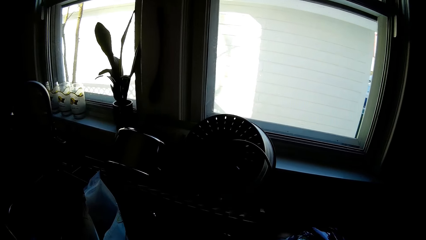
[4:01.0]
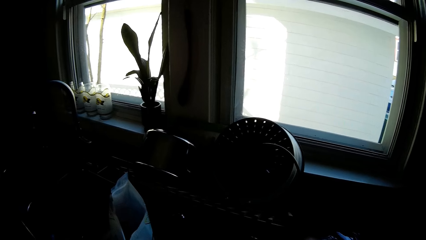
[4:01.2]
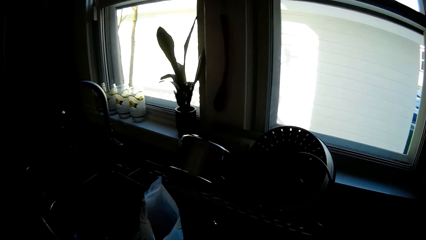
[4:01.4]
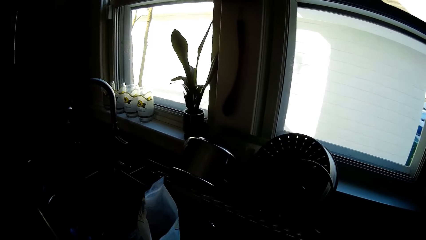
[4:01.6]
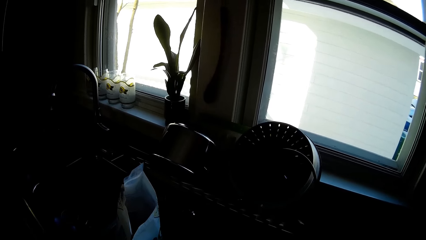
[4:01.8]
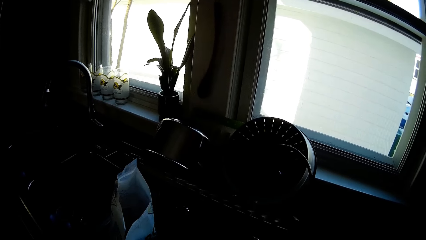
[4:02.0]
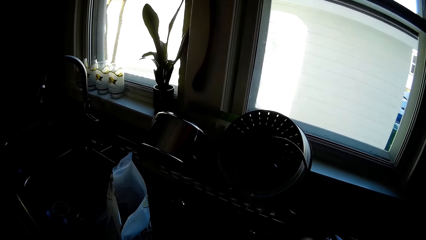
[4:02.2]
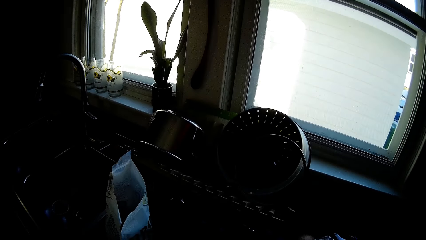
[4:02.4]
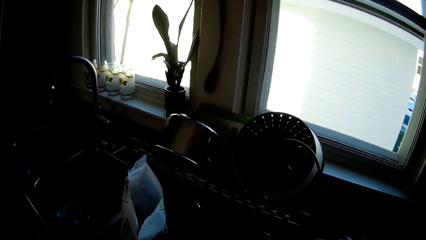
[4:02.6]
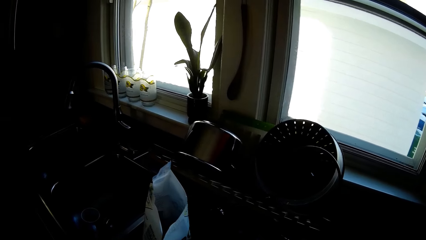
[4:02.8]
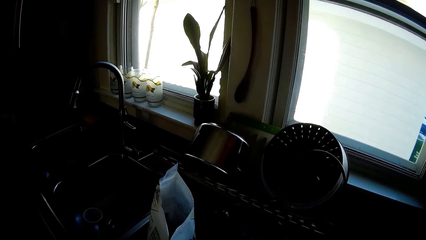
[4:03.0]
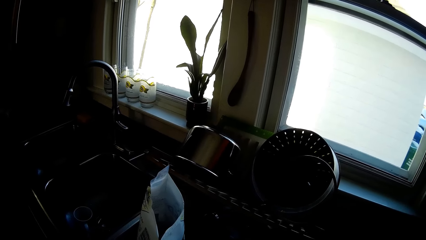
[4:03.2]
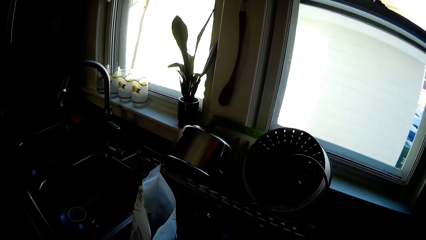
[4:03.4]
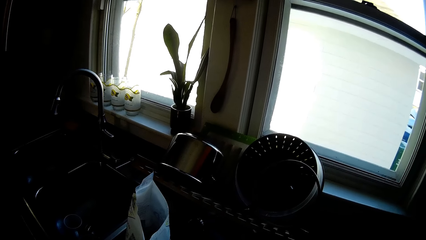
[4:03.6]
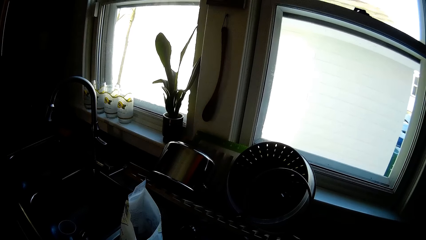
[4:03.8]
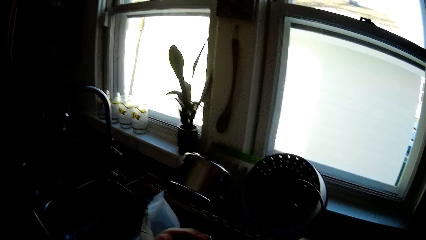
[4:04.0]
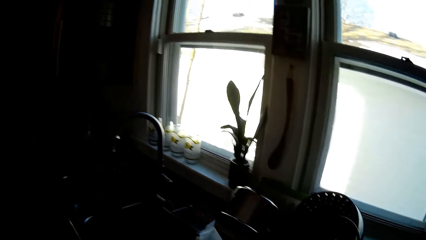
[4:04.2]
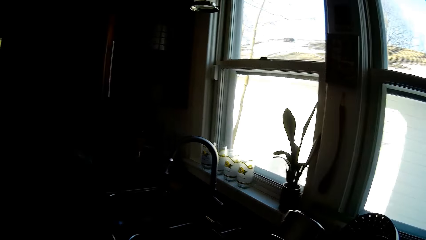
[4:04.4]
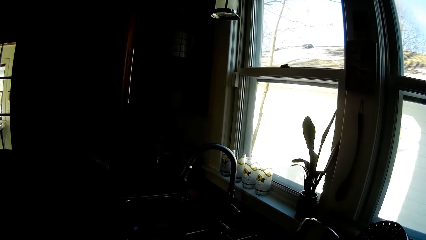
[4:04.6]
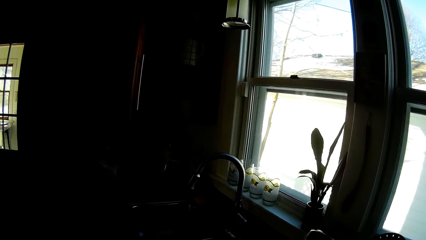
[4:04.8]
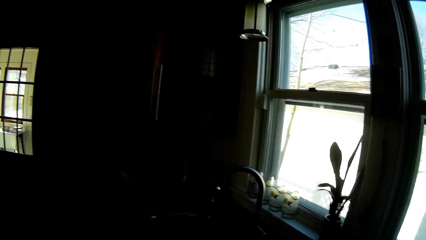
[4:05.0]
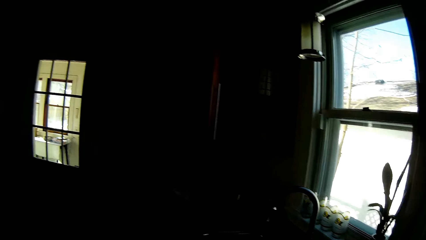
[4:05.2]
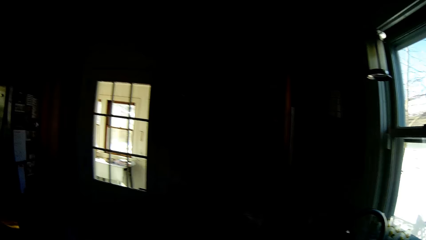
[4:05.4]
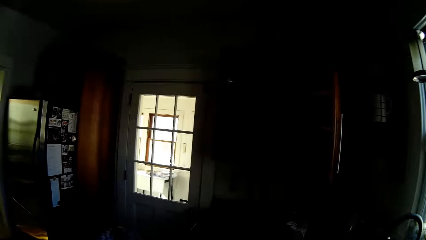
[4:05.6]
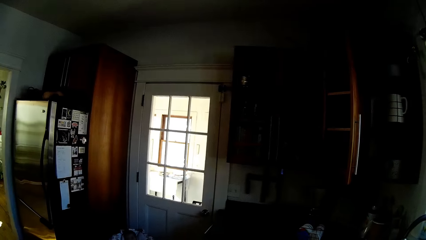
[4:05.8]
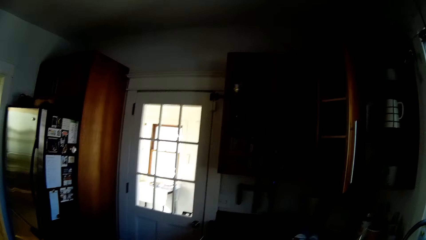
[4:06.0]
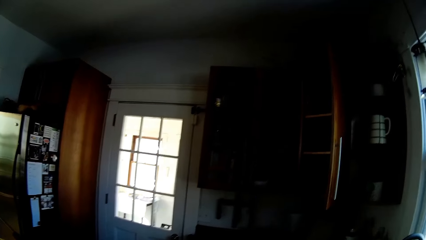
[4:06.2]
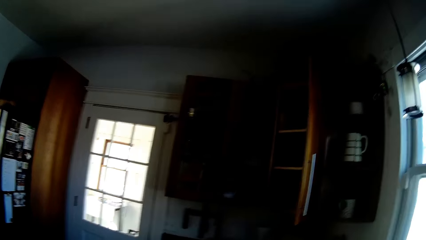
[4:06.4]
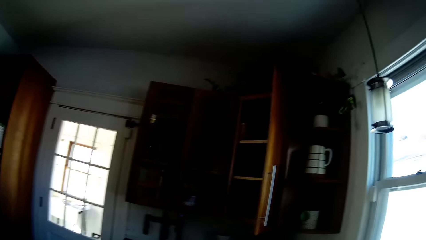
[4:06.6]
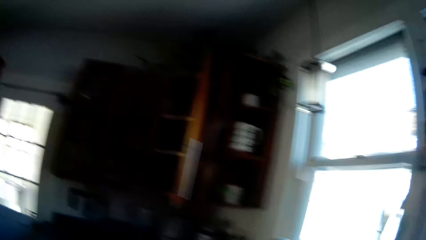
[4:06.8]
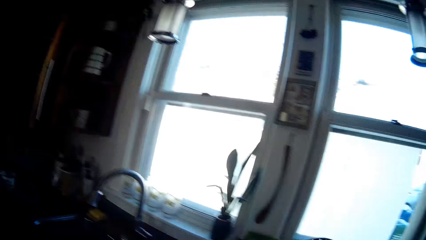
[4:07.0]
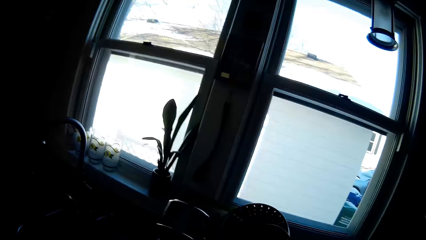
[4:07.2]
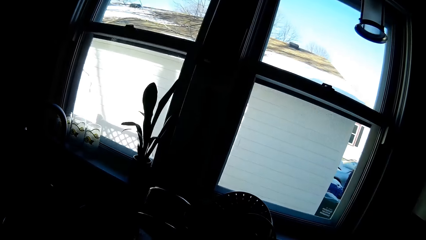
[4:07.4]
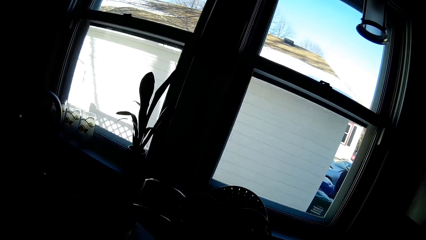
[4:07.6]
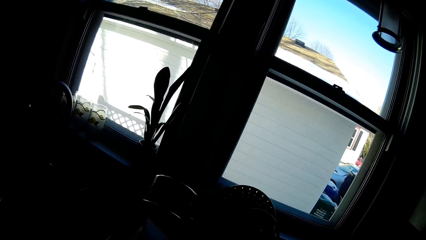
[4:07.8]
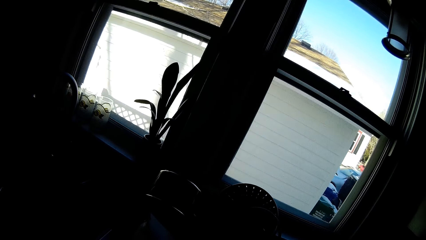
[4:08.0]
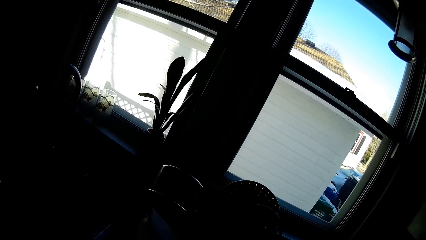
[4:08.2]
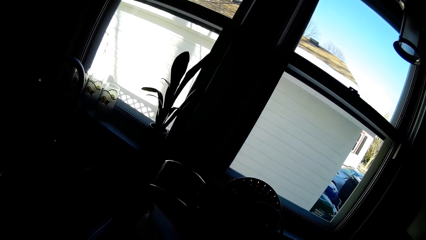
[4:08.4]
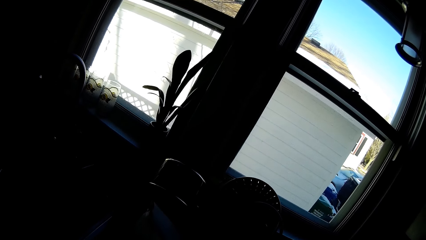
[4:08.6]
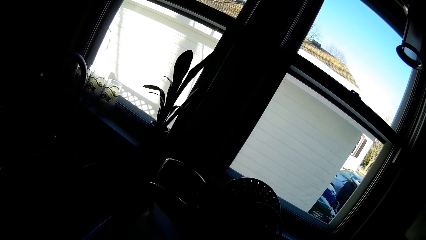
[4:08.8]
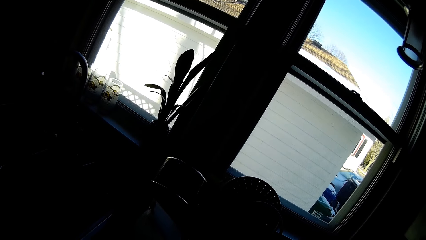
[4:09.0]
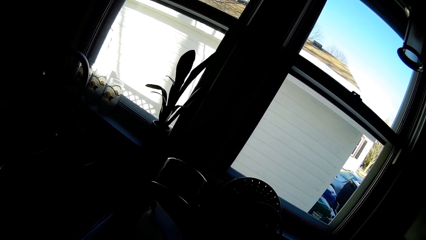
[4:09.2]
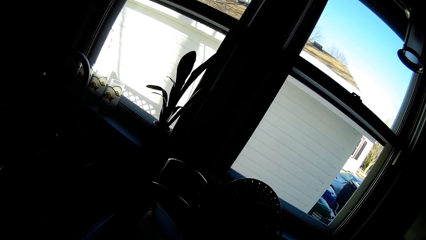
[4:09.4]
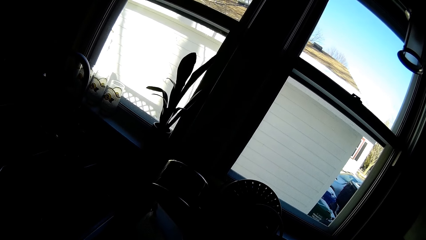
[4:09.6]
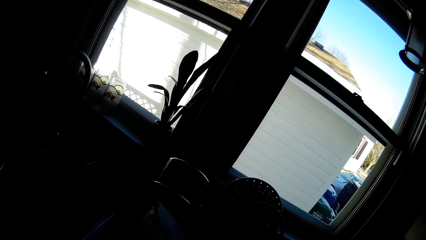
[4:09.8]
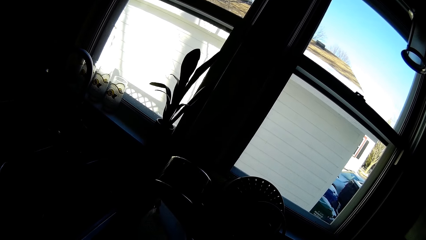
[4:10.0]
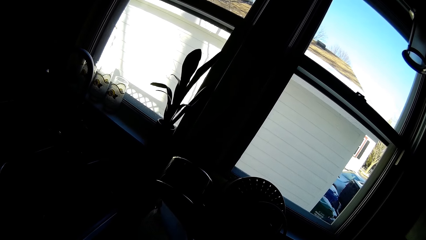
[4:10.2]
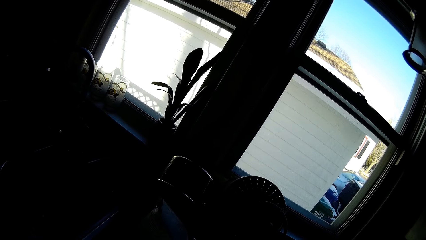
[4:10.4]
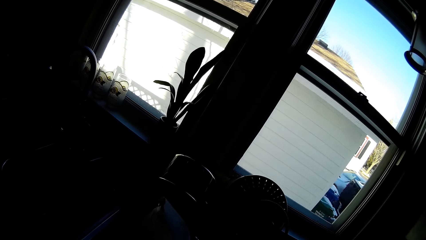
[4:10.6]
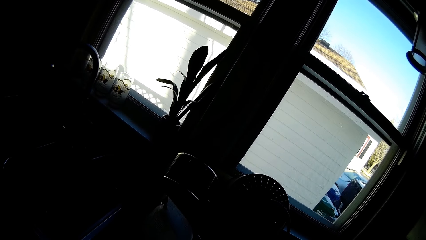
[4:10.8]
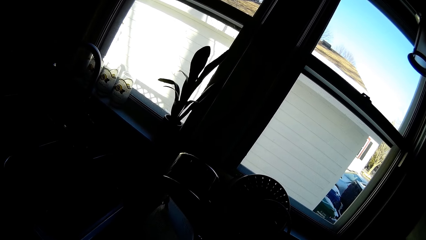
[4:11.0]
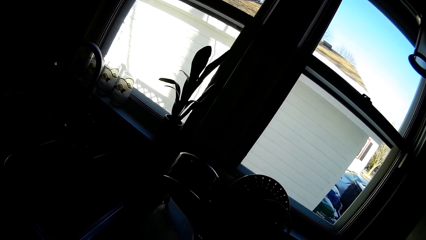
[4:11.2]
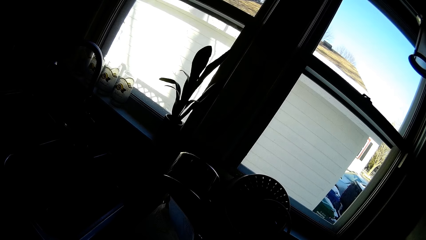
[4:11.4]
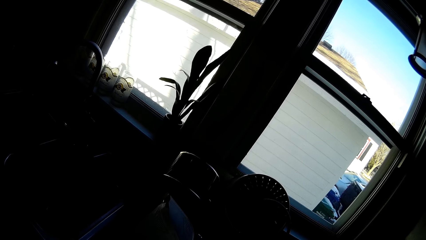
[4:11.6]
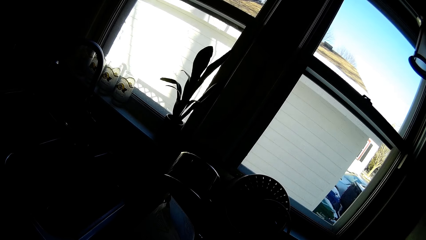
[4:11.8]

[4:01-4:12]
The camera wearer talks with a man.

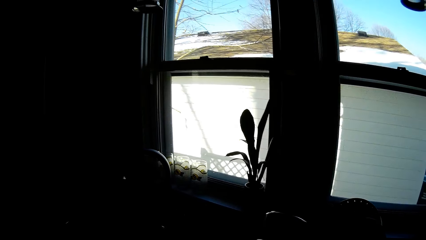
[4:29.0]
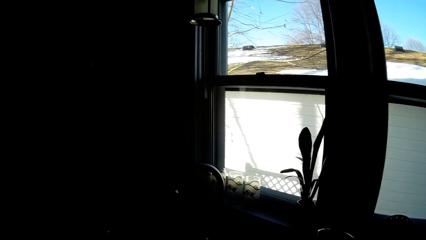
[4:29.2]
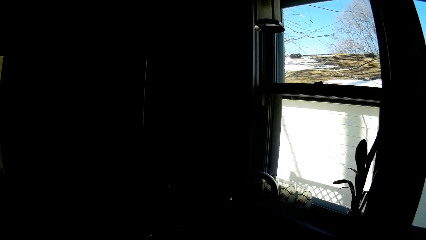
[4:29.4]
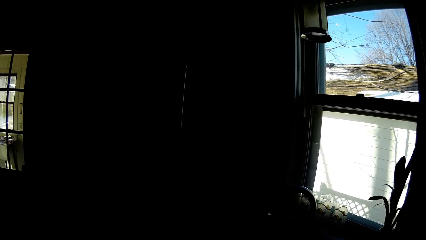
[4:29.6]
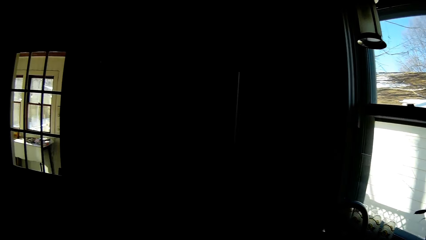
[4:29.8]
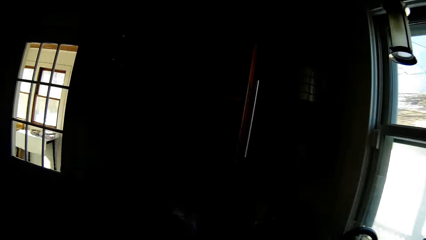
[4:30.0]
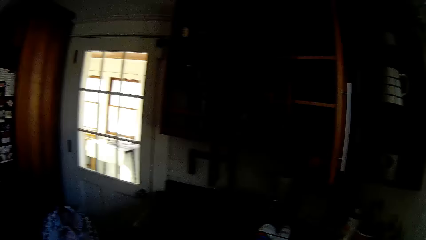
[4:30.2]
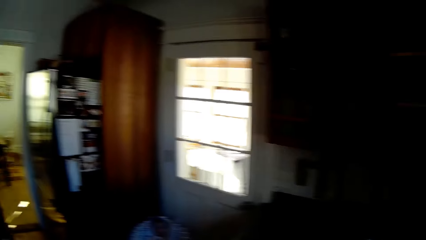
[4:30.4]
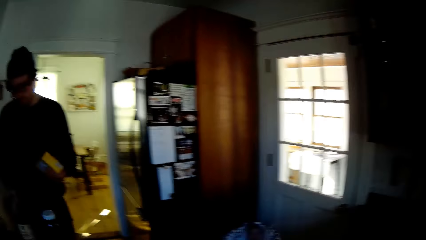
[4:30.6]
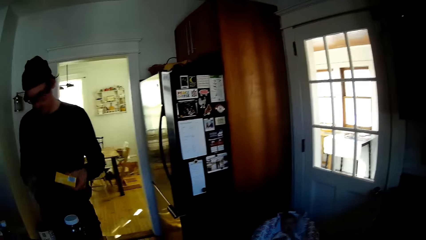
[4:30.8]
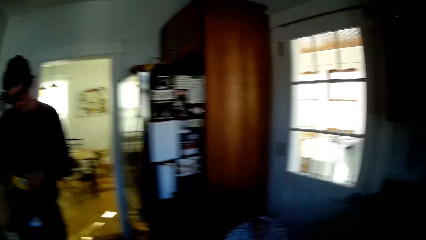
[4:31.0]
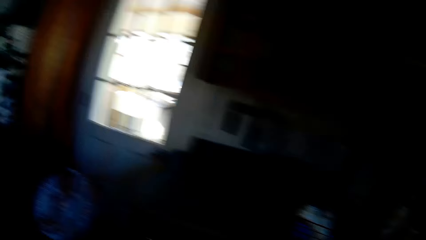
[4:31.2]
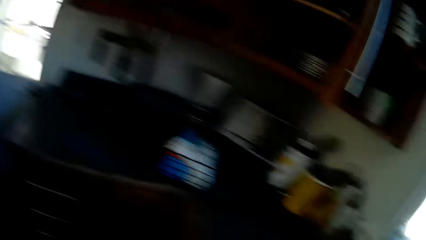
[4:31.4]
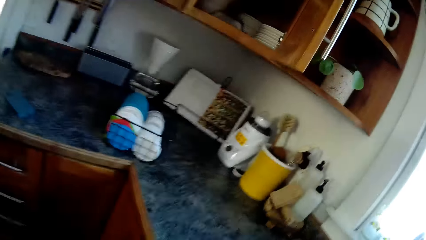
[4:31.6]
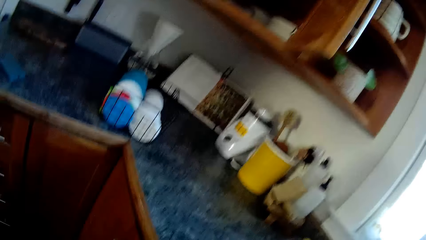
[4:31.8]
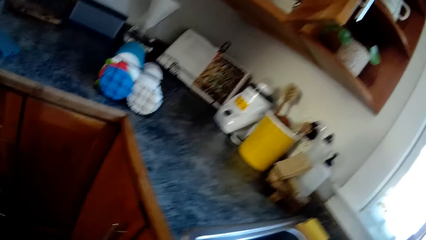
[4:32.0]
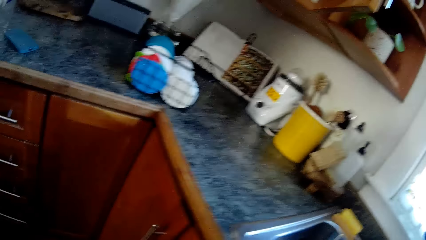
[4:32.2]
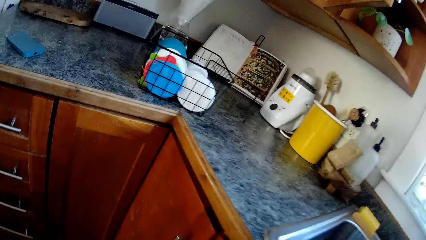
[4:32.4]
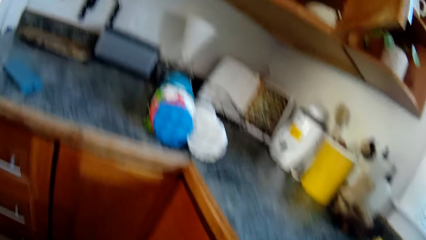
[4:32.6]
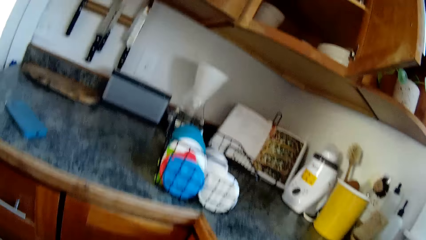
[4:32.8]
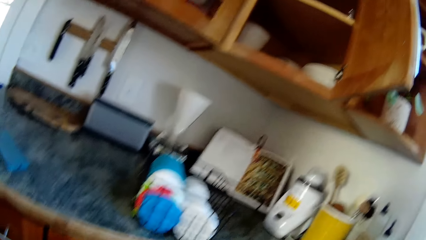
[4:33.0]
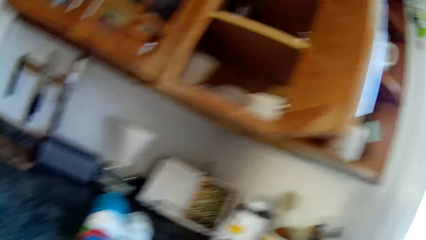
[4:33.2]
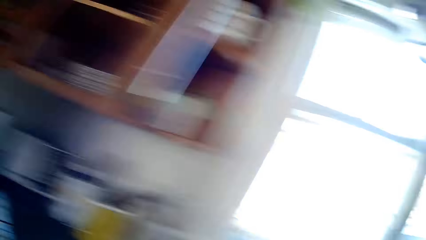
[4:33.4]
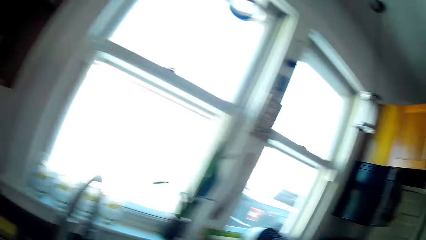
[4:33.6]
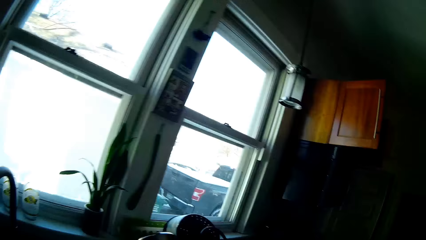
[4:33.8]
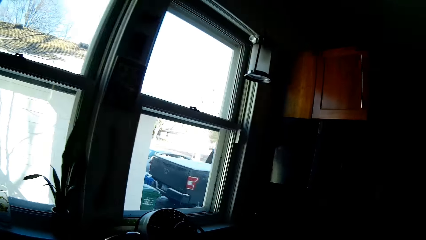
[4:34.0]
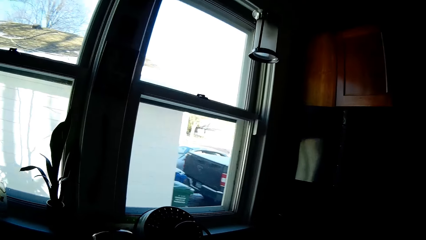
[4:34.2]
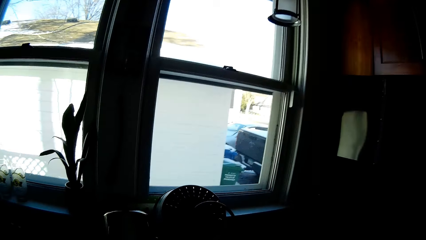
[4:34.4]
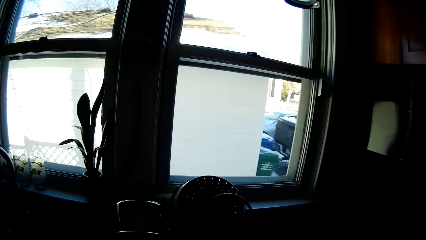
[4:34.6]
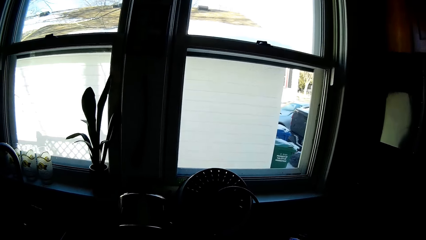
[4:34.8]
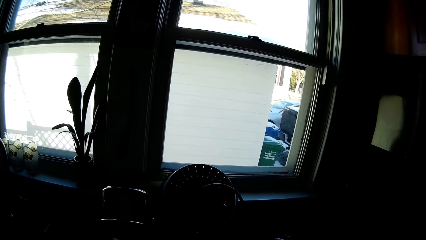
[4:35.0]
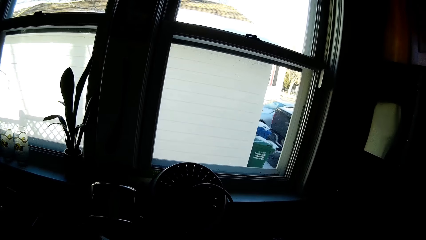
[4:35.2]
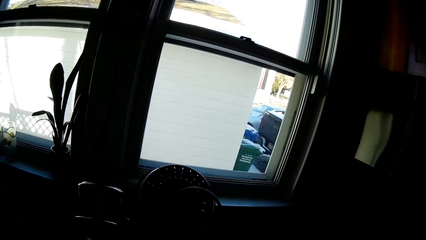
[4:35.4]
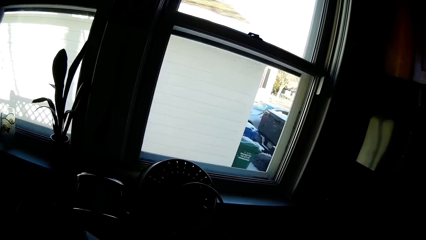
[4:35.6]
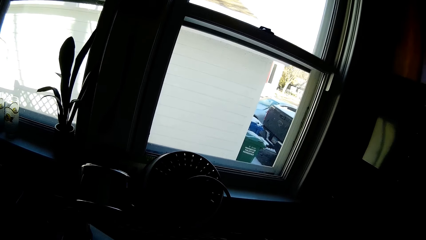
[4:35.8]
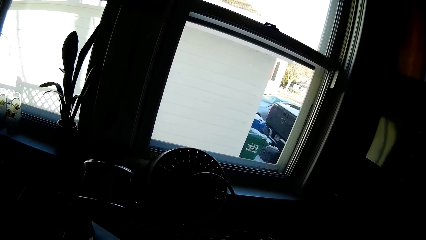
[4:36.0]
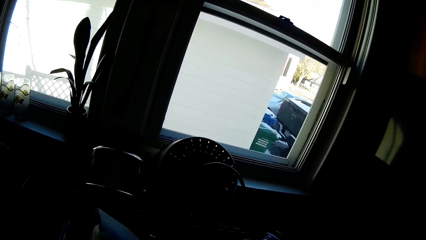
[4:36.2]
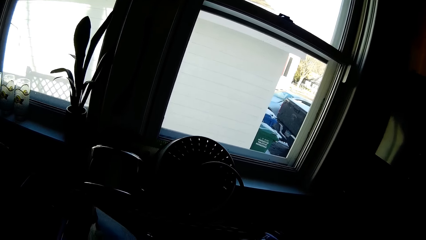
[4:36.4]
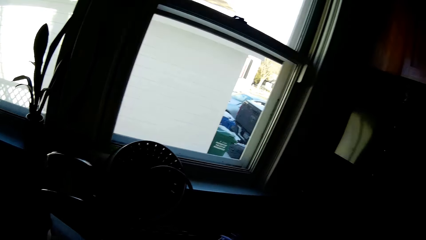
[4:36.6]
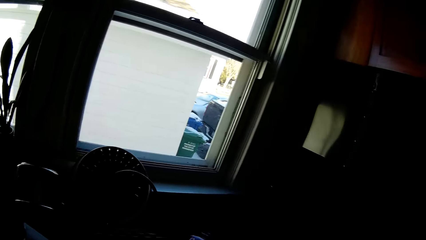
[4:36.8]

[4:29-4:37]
The camera wearer looks around.
